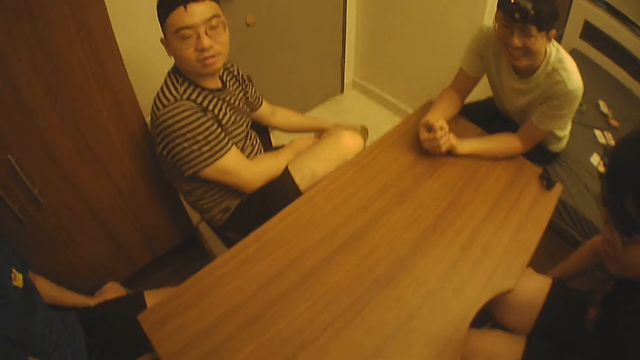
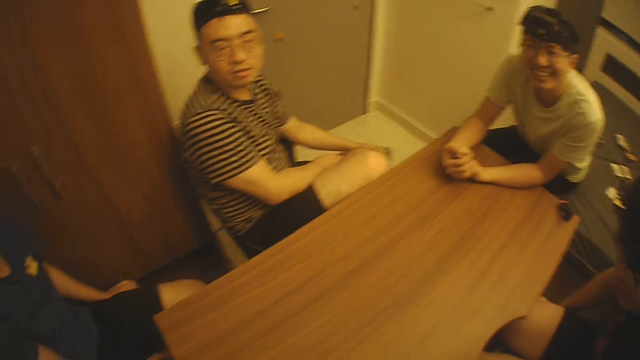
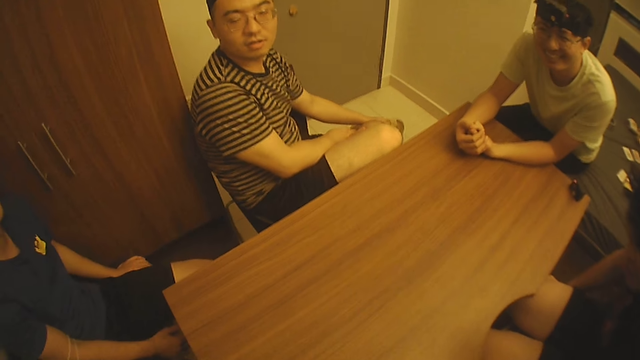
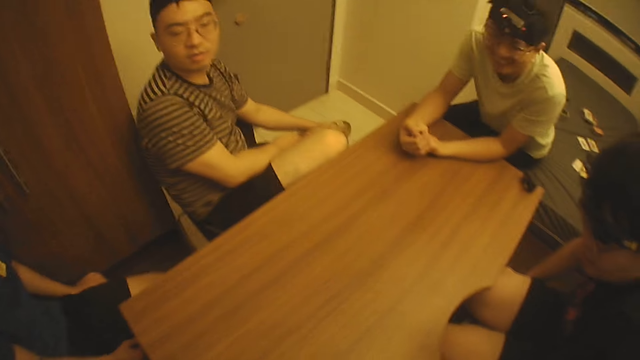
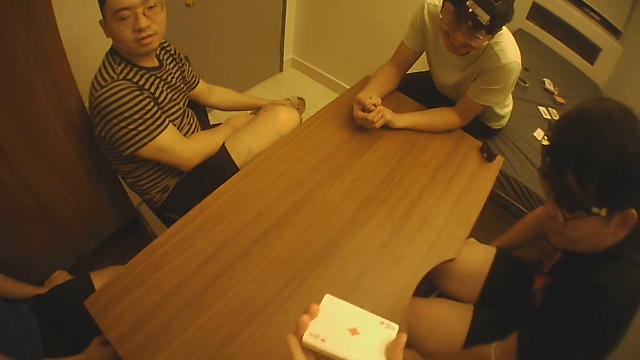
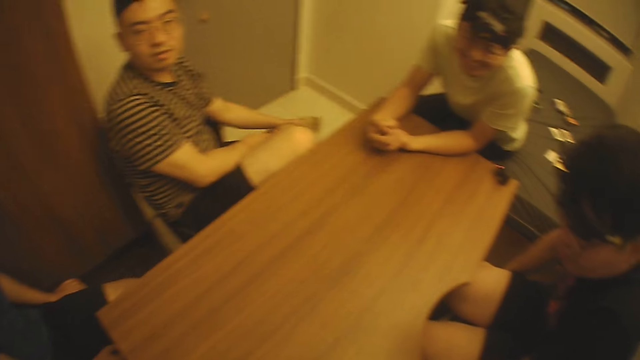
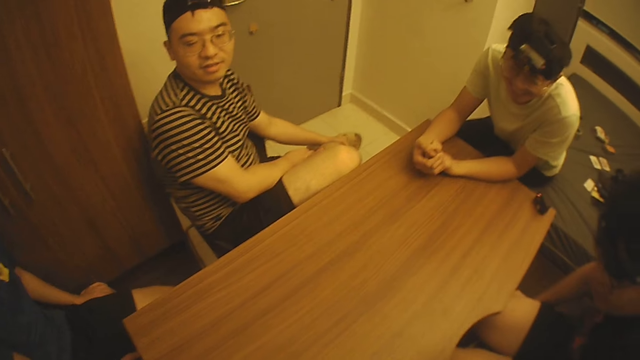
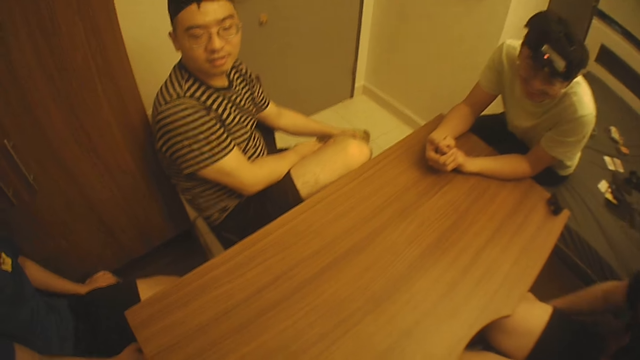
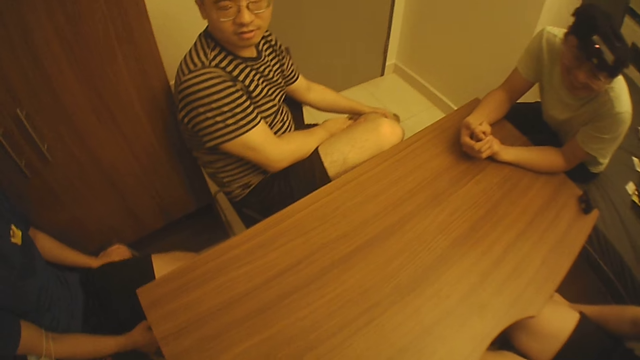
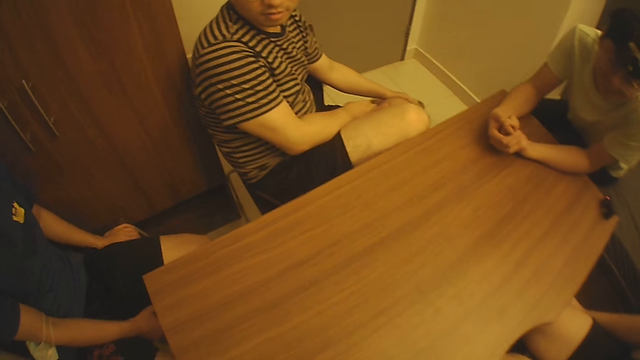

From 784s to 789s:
The camera wearer shows the cards to a man, a second man, a third man and a fourth man.

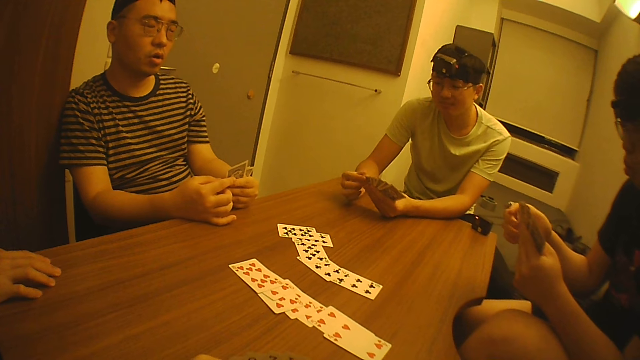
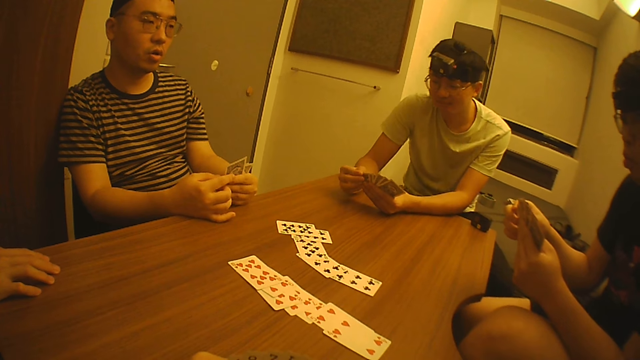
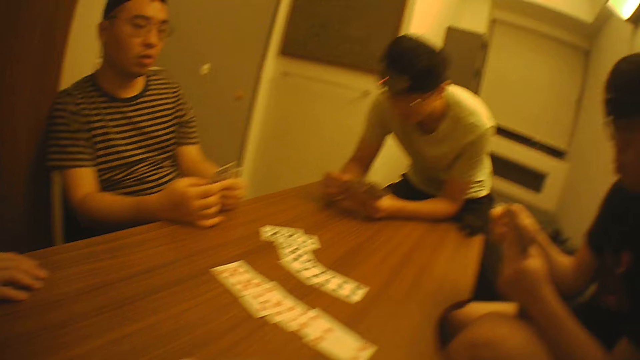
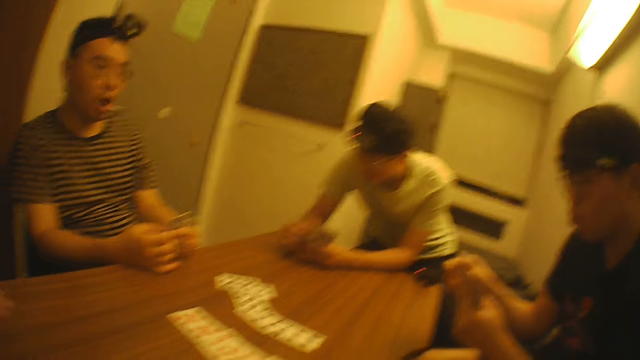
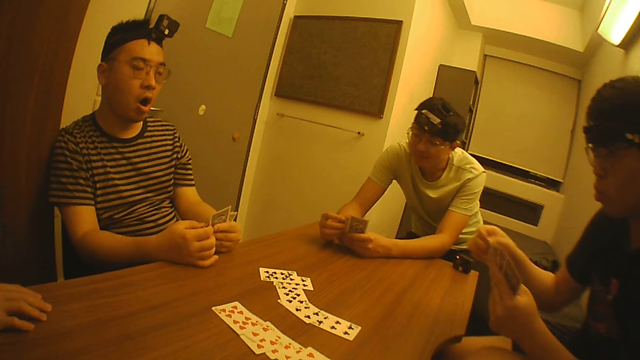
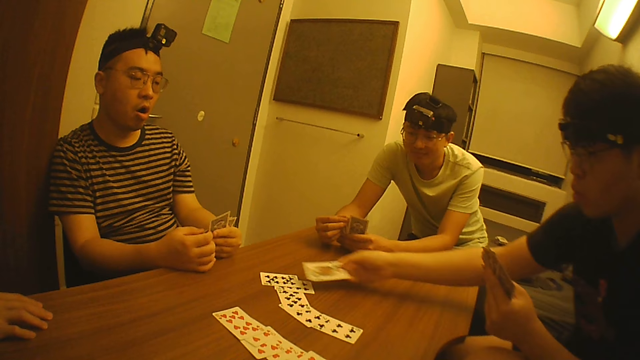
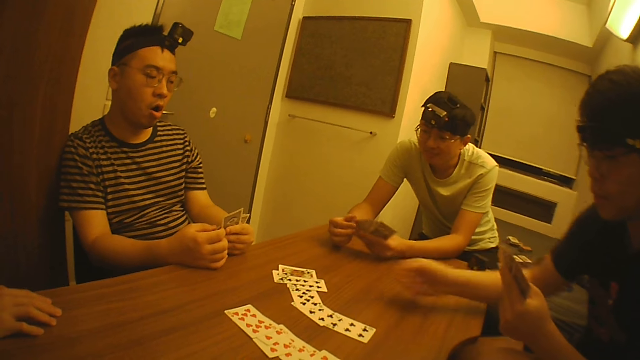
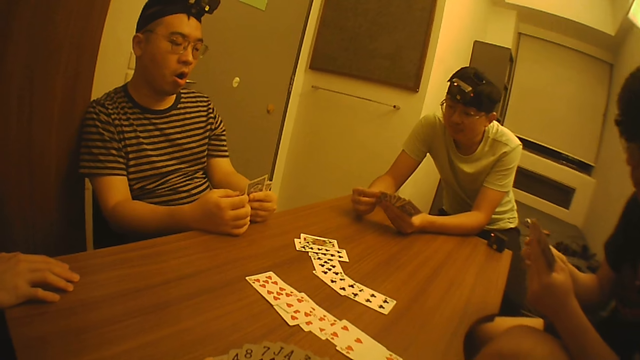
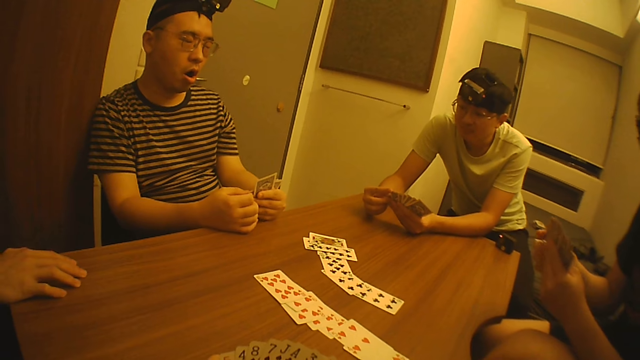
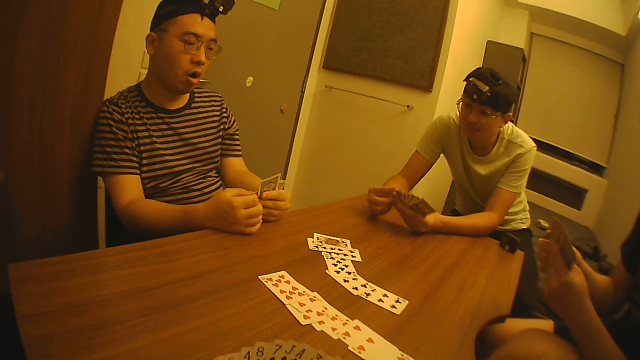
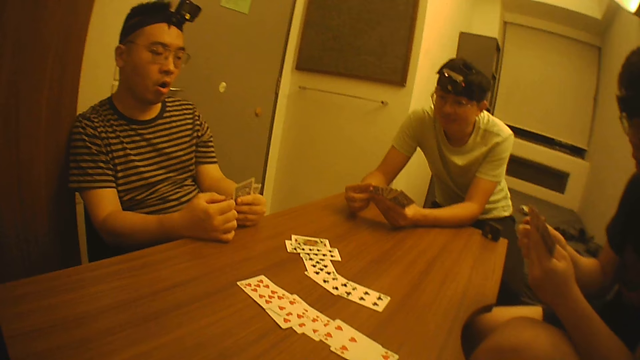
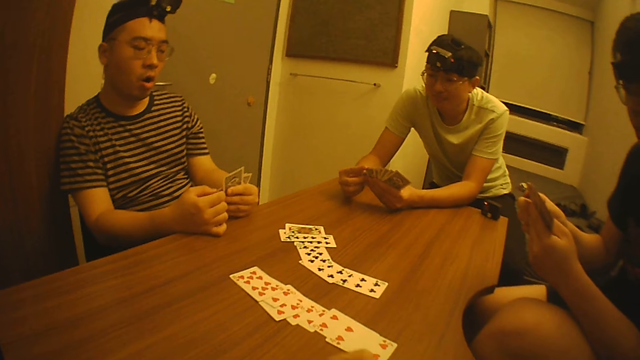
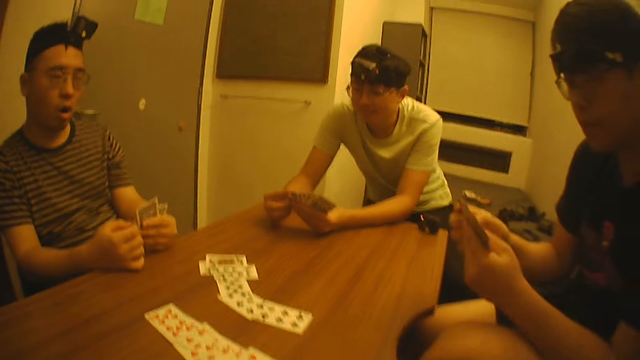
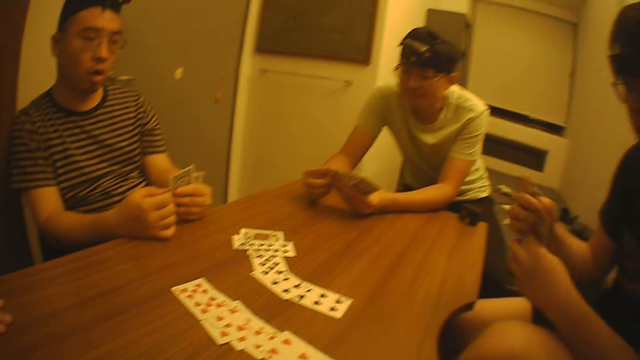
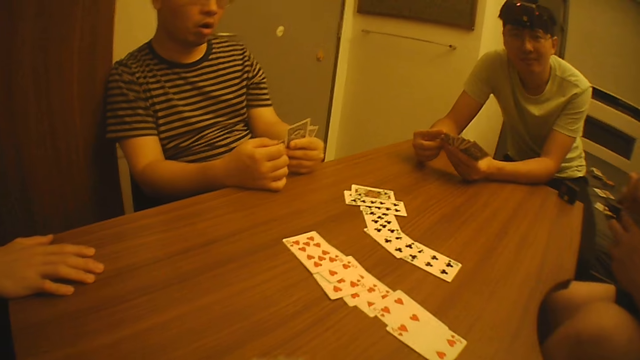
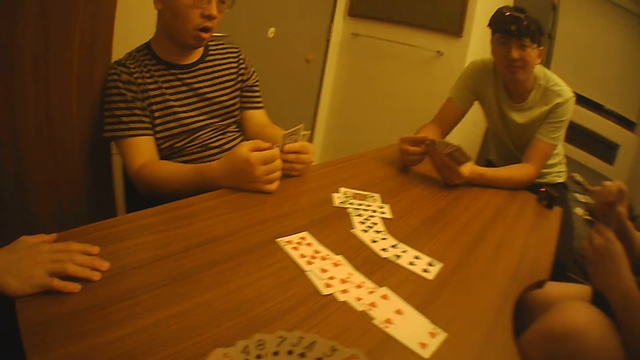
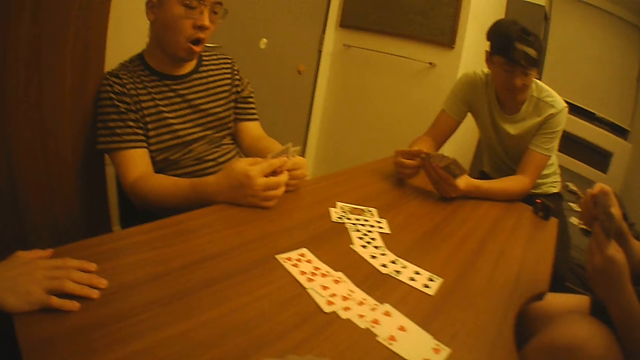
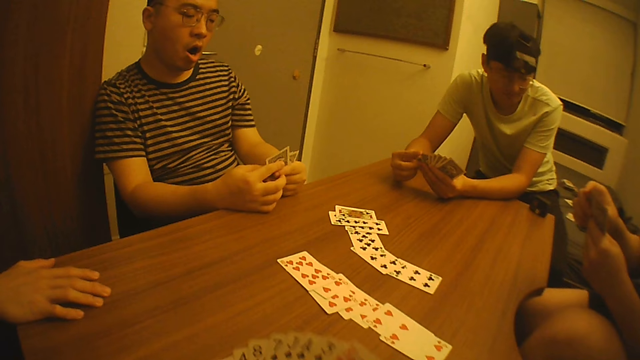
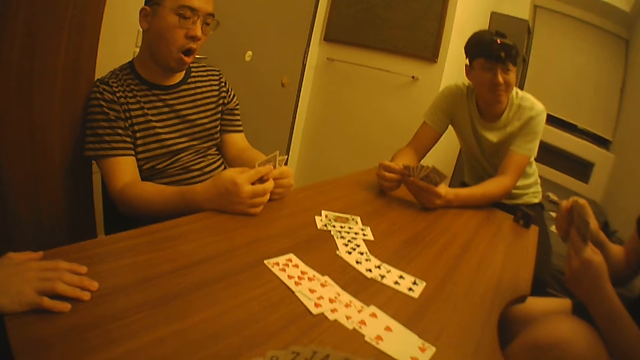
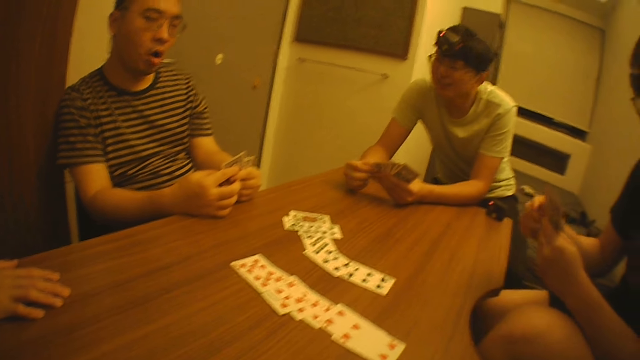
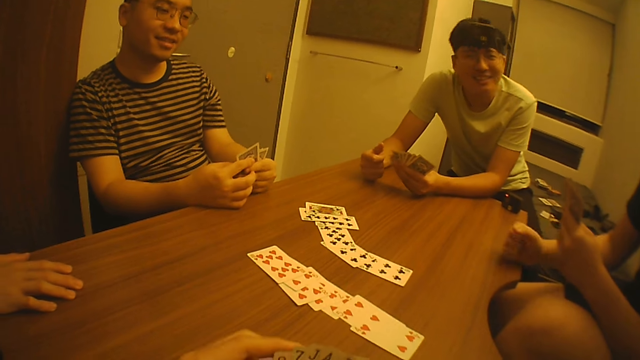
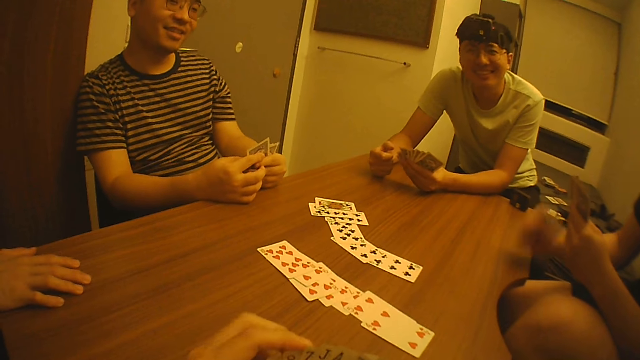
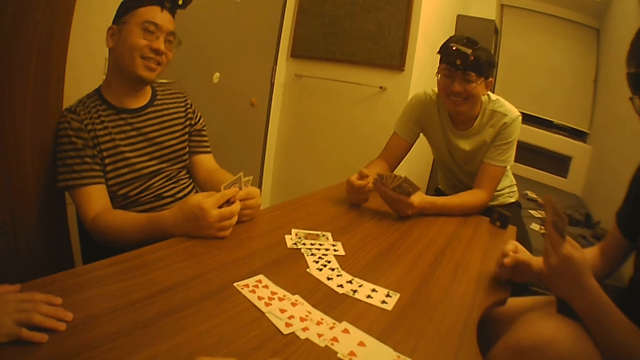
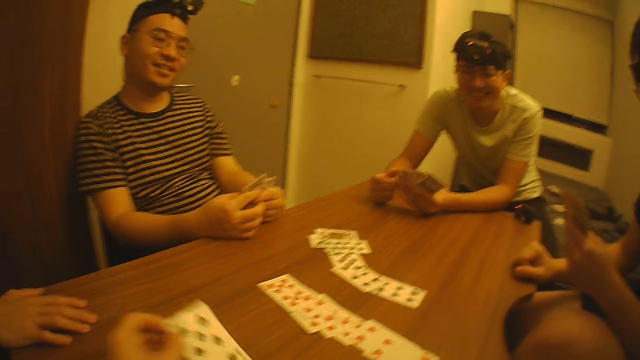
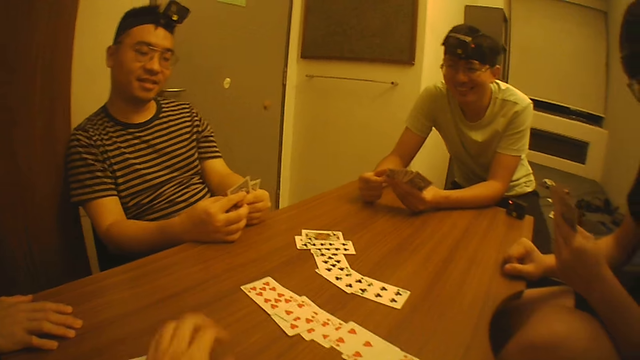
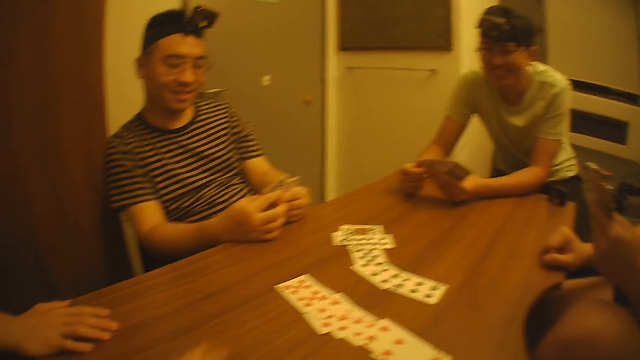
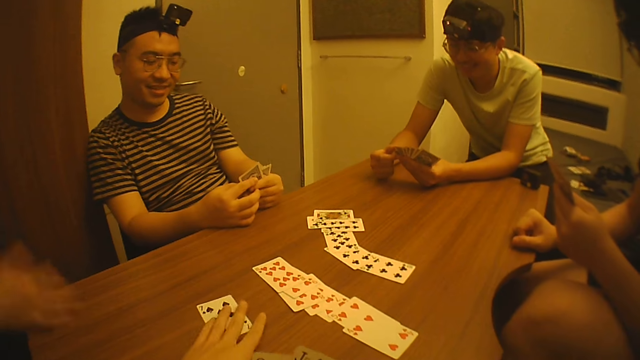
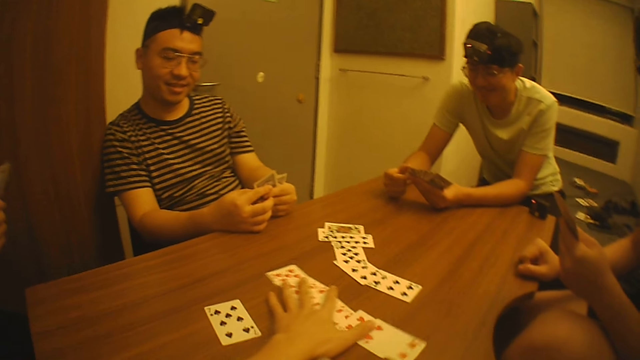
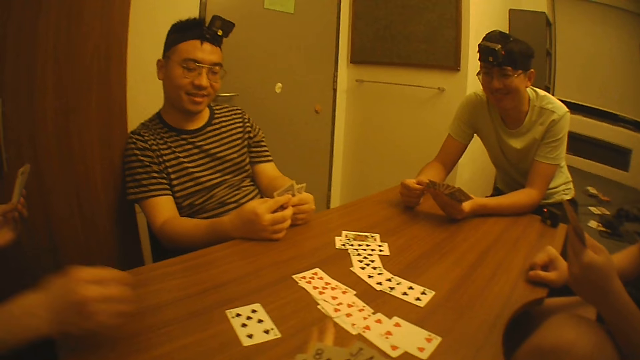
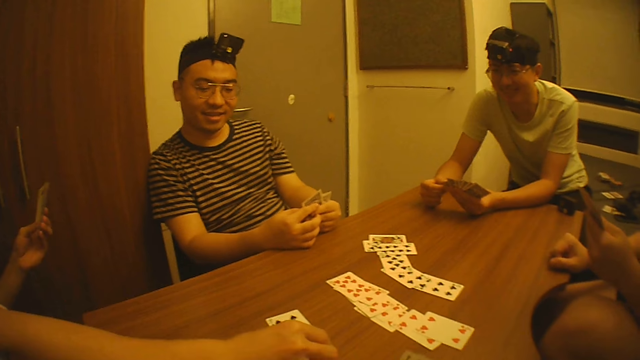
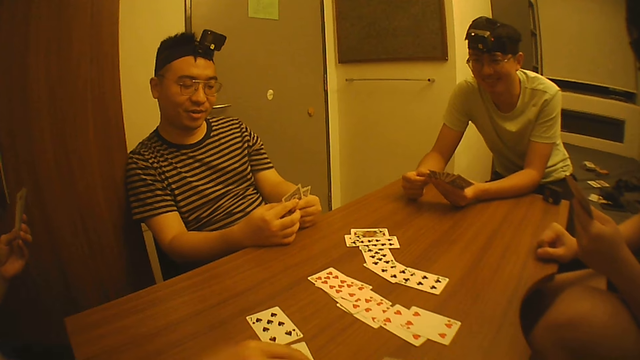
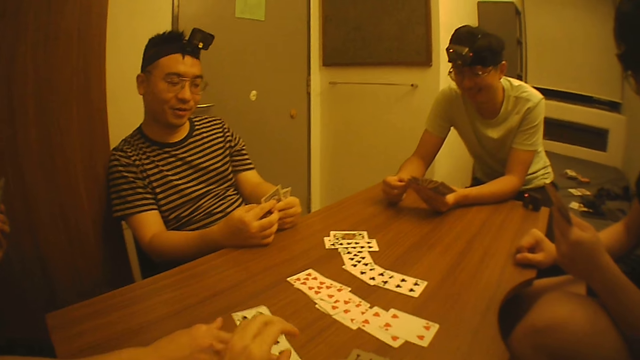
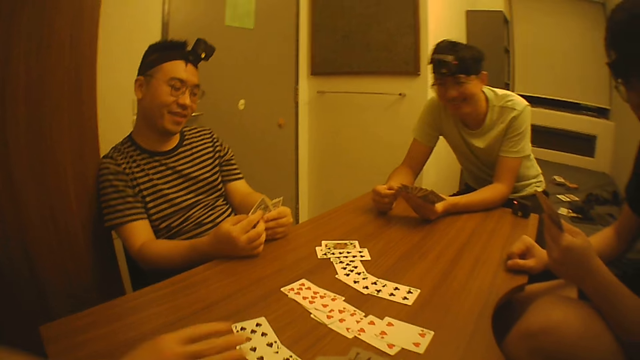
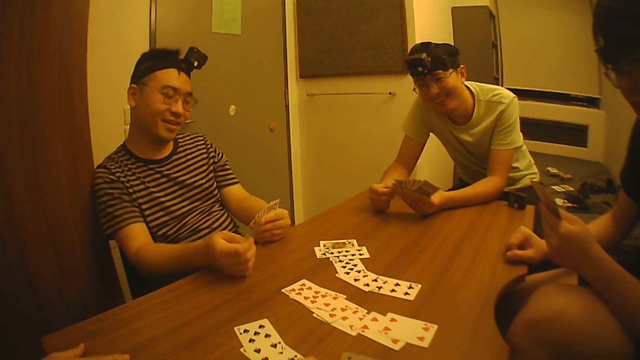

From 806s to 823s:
The camera wearer looks at a man, a second man, a third man and a fourth man. Another man drops a card with his right hand. The third man plays poker. The camera wearer looks at the four men. He holds some cards with both hands. He plays a card on the table with his left hand. He shuffles the cards. He moves the card on the table with his left hand, moves the cards on the table with his left hand and looks at the cards. A man plays a card on the table with his right hand. The camera wearer looks at the four men. The man moves the cards on the table with his right hand. Another man plays a card on the table with his right hand.
